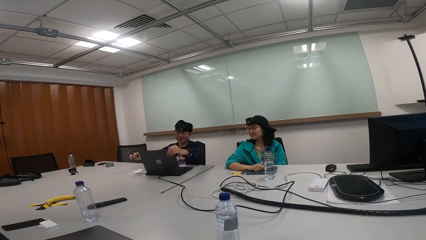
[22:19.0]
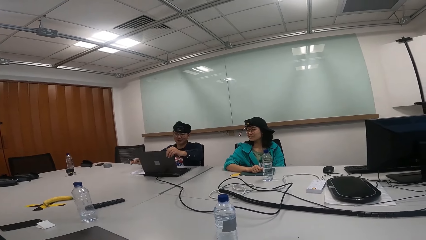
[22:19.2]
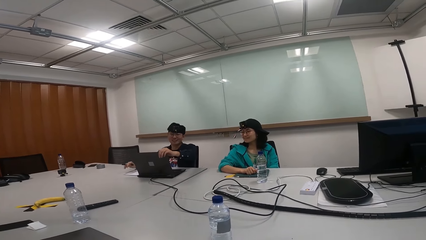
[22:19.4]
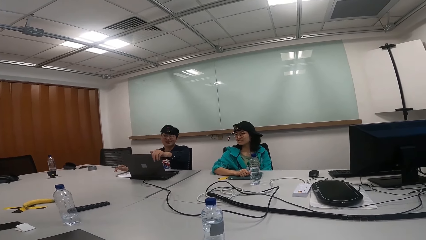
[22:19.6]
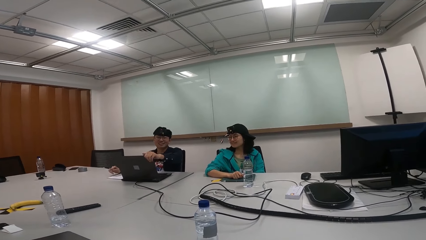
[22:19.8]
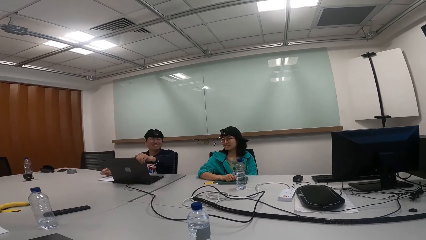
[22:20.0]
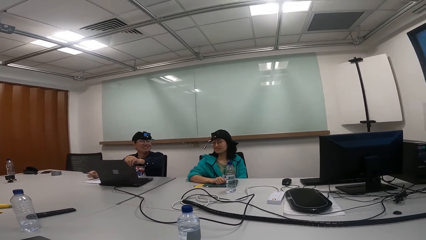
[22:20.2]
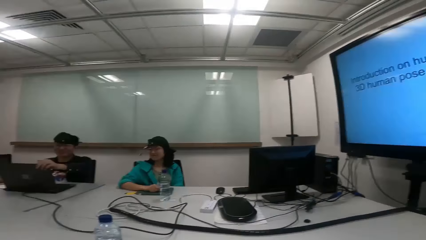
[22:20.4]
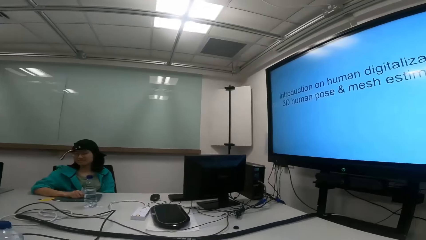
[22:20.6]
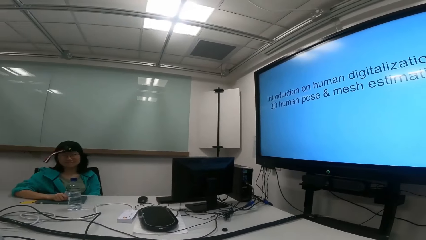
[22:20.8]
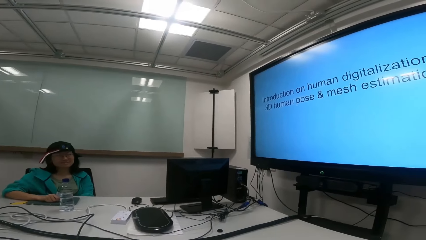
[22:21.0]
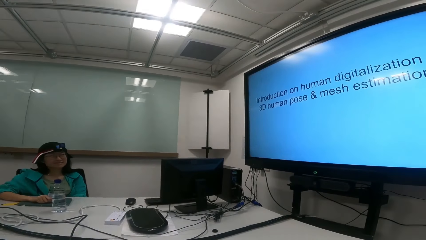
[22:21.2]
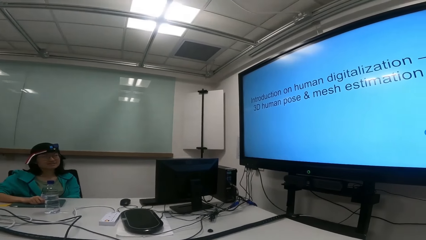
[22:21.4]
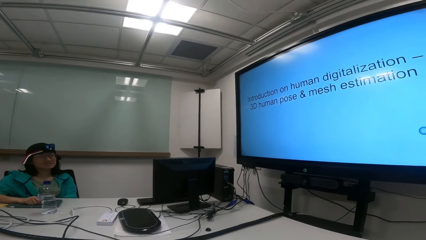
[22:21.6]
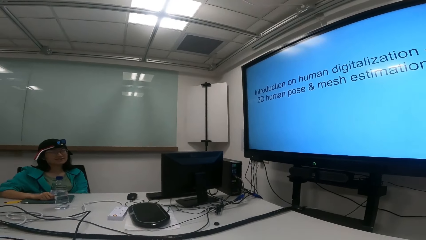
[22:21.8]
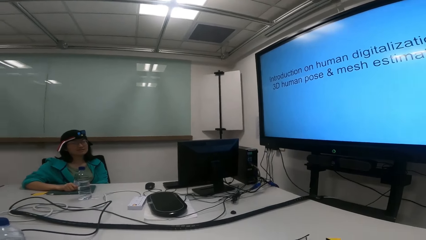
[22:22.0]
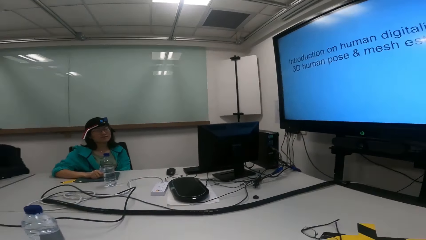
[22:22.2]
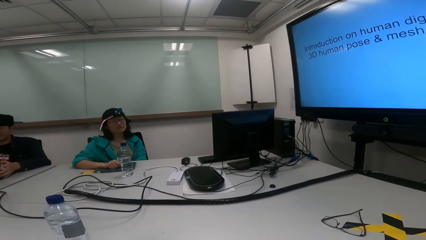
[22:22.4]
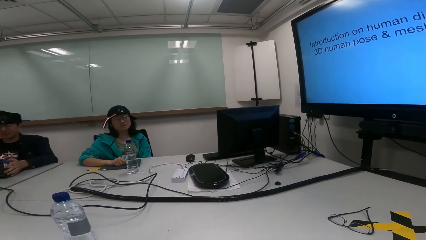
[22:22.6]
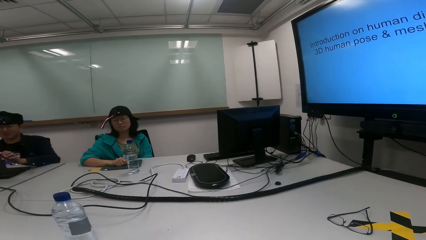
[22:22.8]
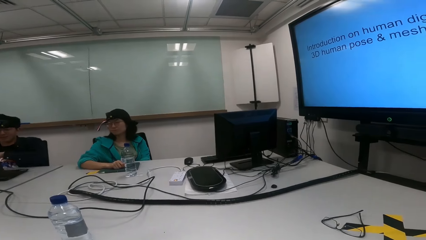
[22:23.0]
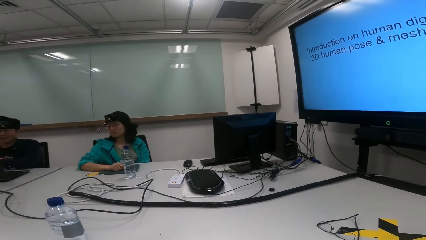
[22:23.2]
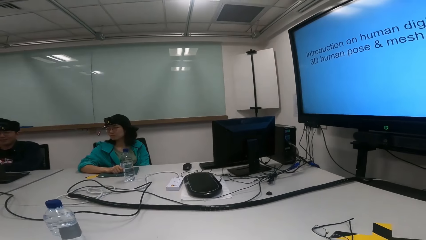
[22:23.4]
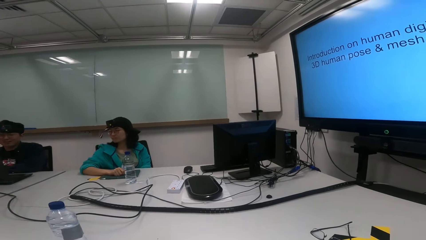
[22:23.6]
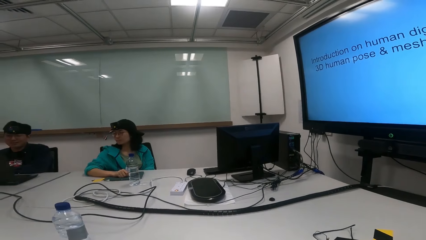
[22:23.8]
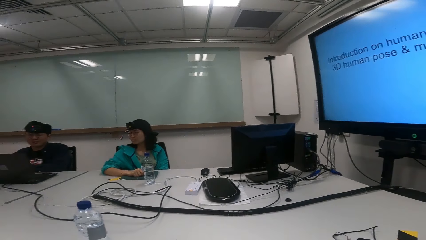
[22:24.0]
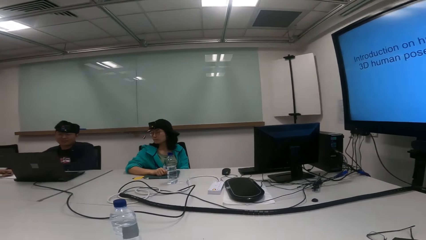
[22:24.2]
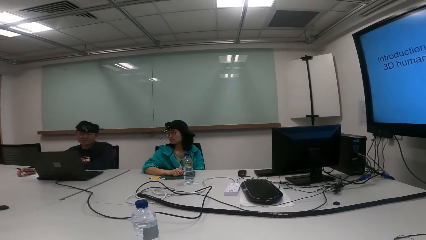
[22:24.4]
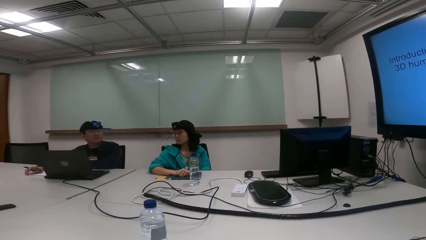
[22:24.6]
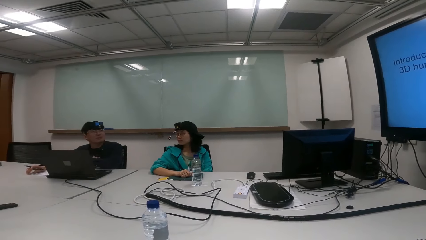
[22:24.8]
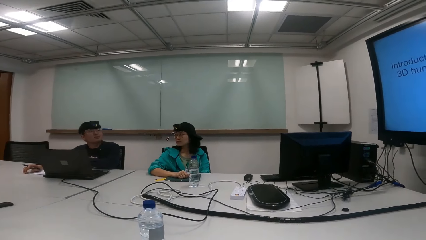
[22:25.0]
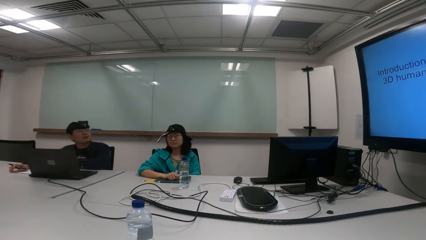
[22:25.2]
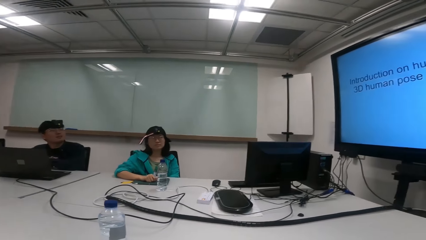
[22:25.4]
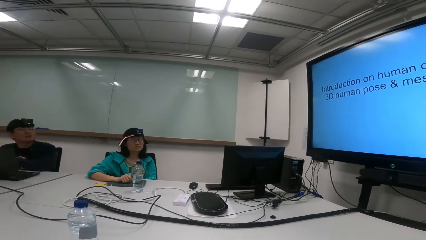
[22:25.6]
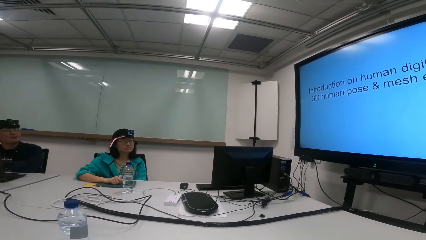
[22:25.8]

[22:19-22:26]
The camera wearer looks at the television.

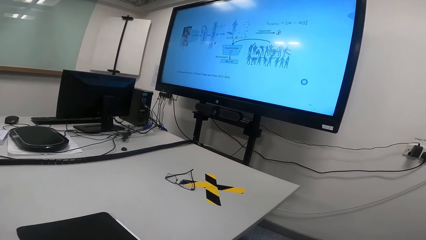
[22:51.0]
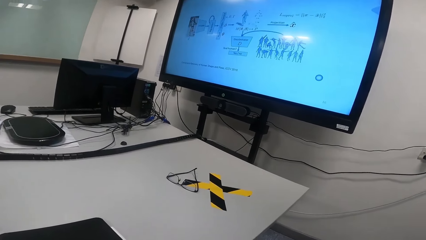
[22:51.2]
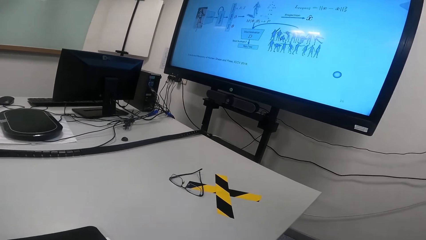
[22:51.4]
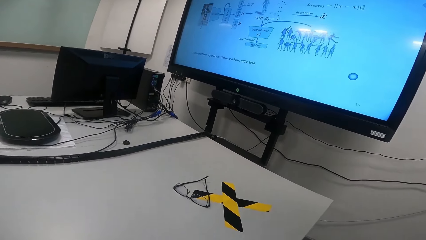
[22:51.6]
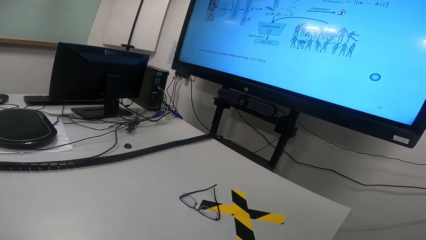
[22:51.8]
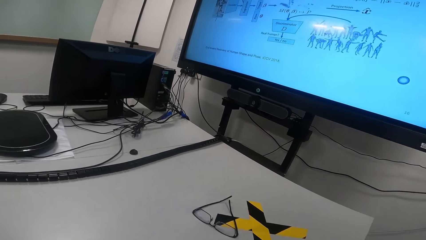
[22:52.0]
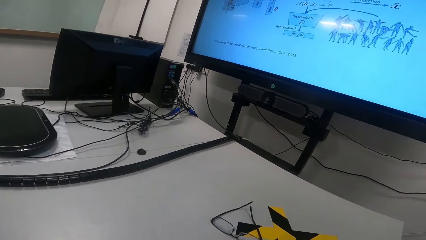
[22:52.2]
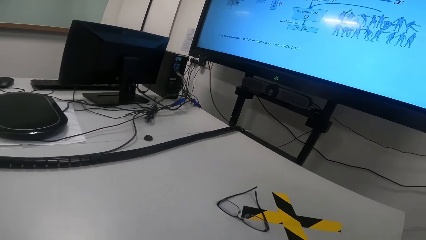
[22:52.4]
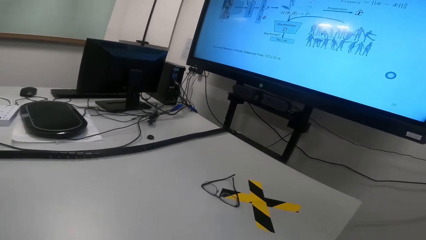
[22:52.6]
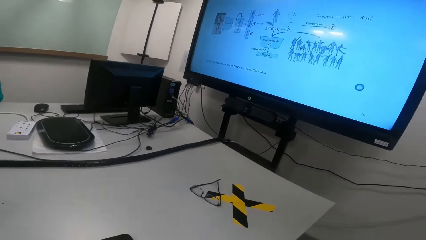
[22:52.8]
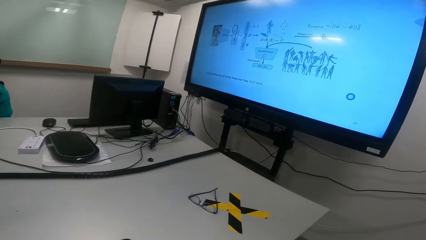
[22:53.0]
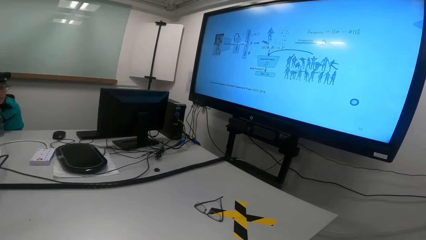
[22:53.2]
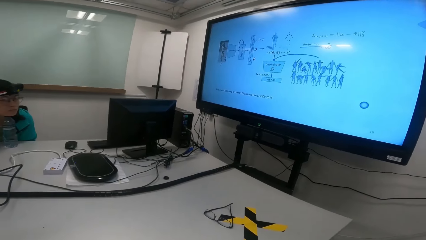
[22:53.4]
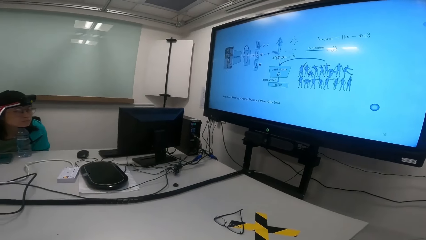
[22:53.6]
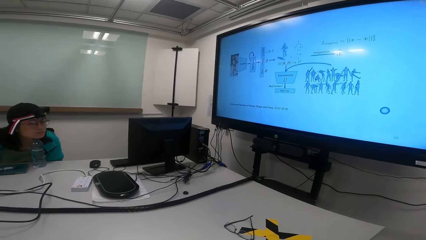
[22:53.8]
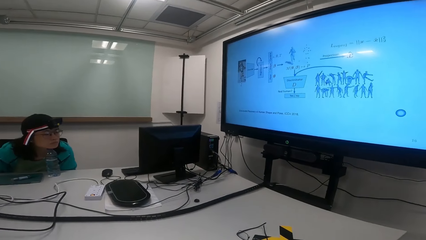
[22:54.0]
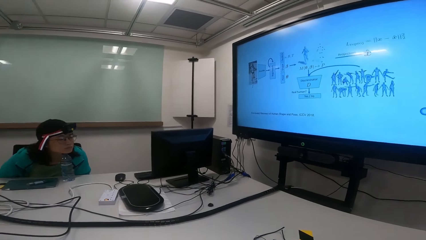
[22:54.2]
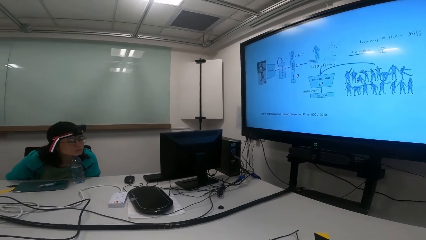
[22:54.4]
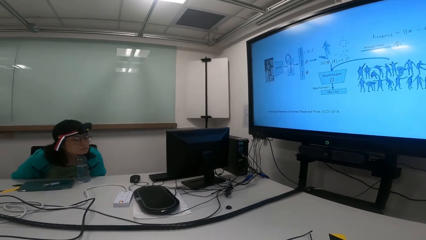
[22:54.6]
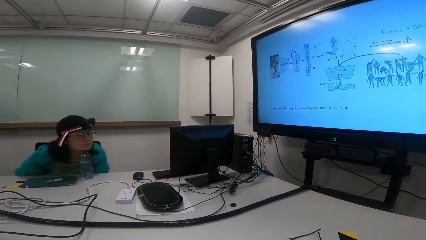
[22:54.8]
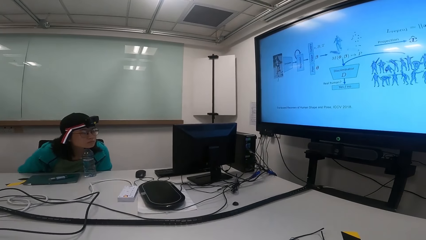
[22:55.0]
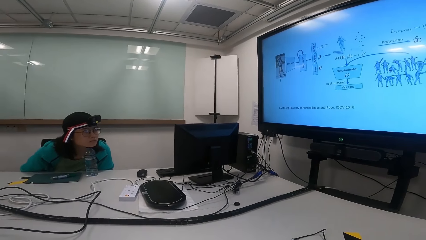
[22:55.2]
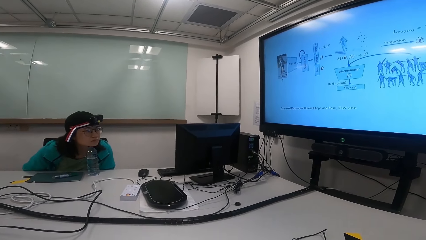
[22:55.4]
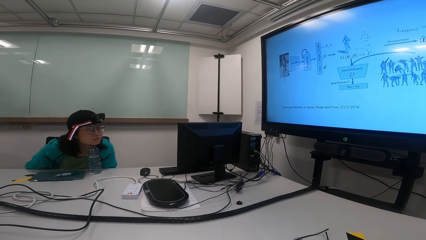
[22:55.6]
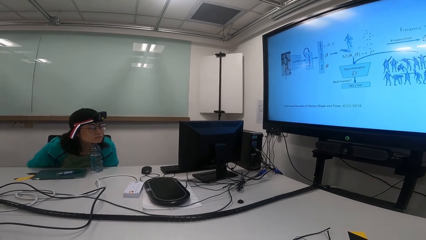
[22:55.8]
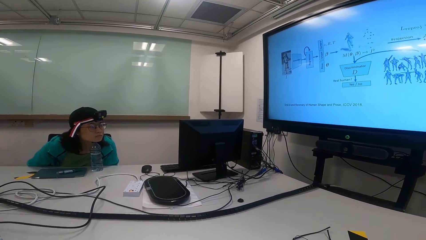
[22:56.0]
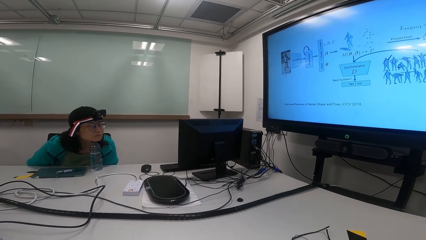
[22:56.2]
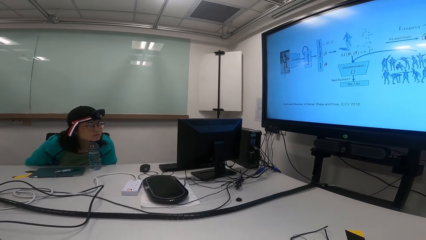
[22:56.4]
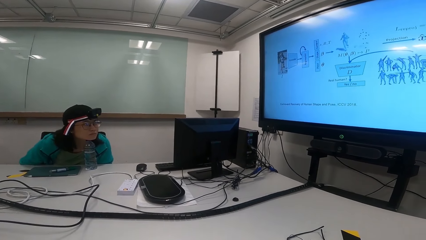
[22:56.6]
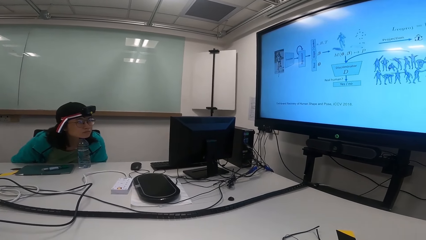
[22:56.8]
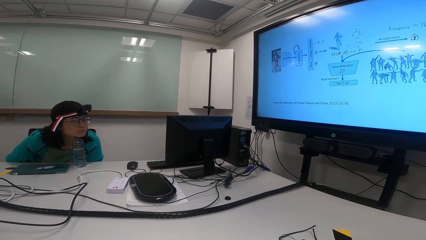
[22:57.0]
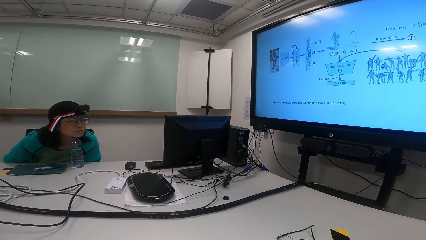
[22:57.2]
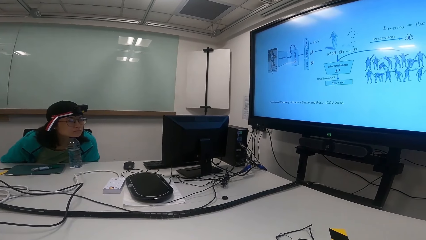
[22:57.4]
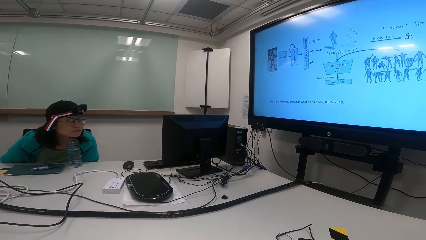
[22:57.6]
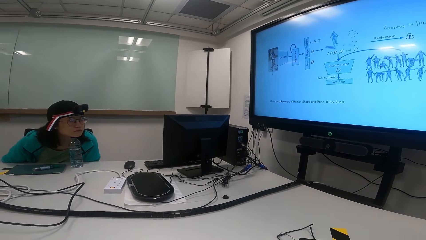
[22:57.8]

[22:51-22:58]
The camera wearer zooms in the camera.

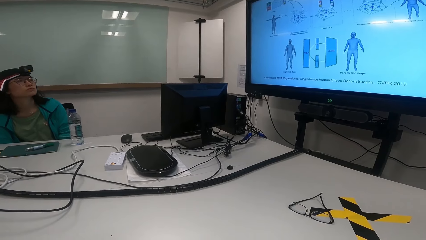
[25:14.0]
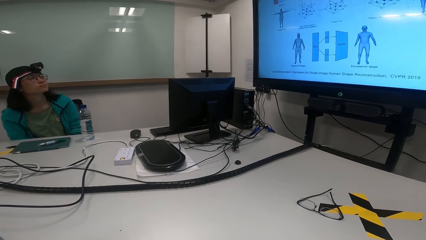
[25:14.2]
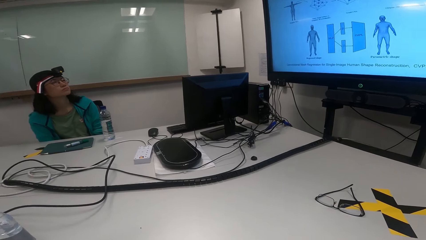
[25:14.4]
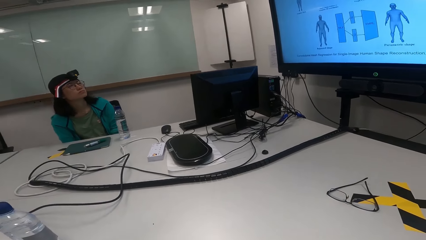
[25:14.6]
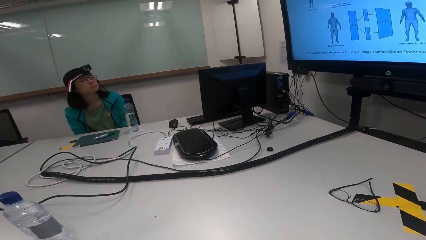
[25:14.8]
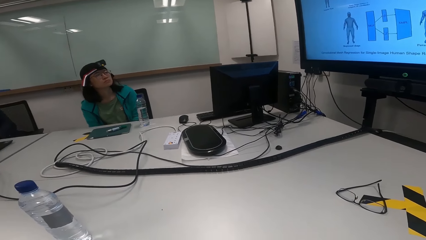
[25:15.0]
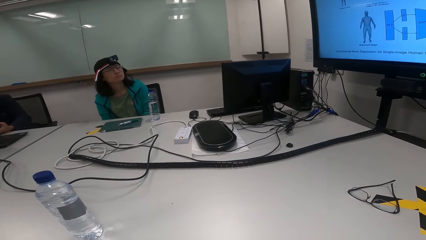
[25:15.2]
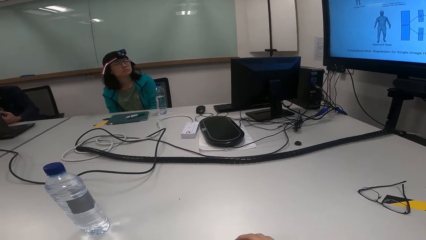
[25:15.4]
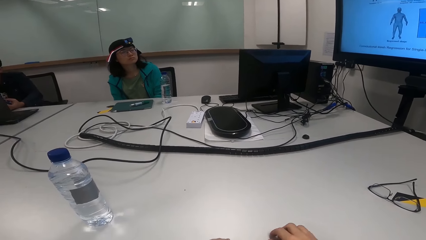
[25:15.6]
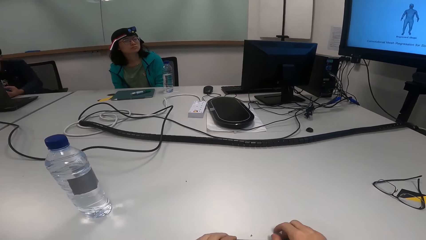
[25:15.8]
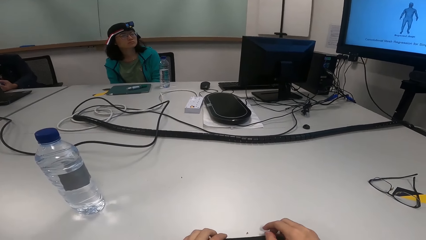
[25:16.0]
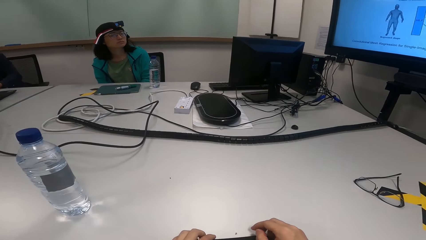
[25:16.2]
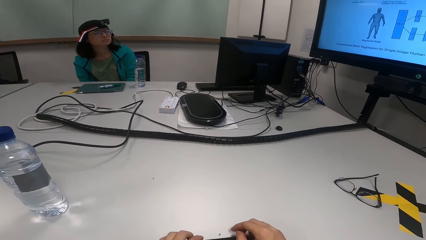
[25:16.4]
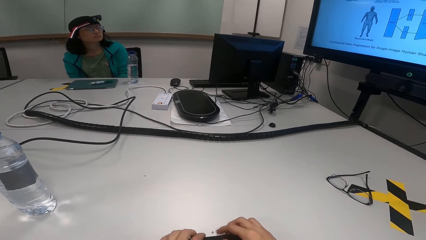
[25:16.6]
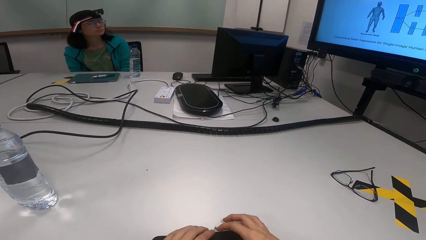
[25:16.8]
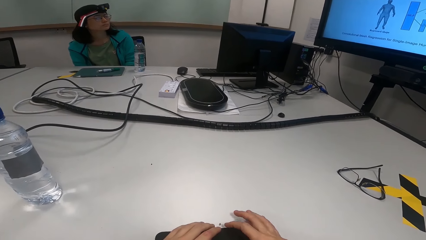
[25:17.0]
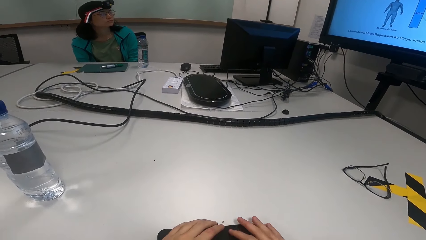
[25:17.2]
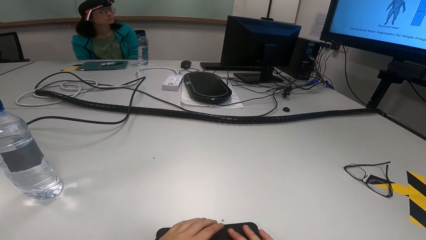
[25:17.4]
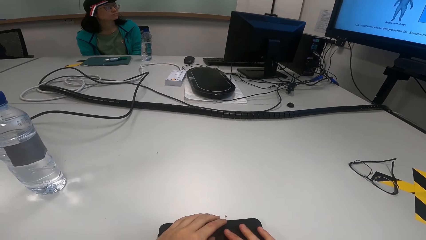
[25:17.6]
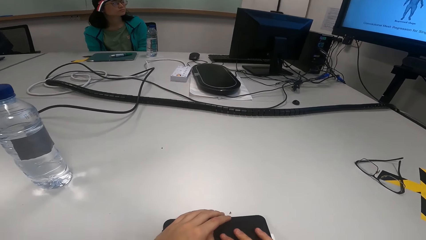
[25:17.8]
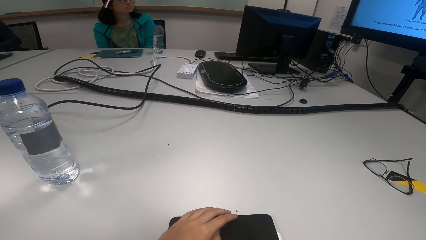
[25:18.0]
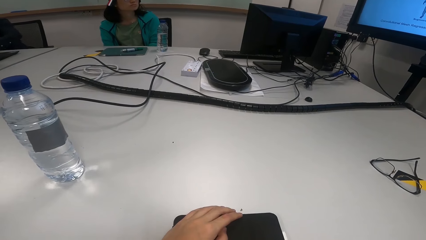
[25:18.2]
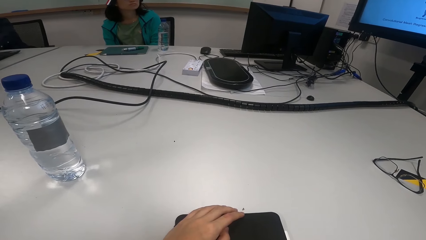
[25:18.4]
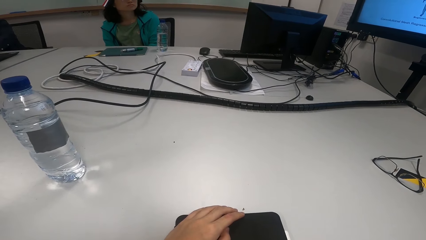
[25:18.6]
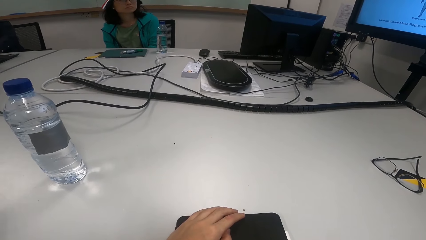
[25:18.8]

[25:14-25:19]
The camera wearer touches the tablet.
